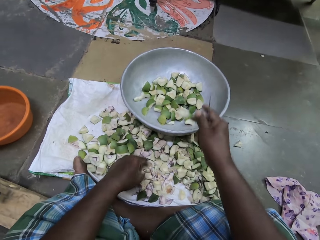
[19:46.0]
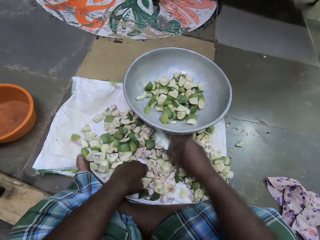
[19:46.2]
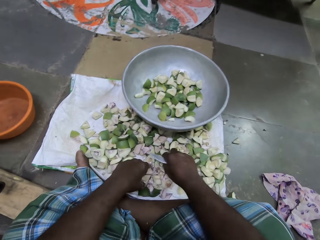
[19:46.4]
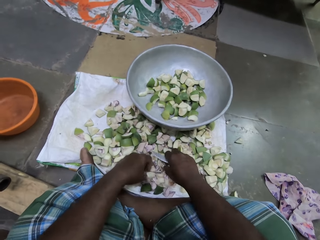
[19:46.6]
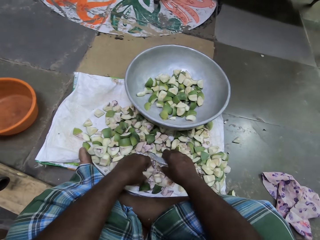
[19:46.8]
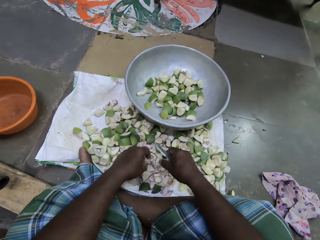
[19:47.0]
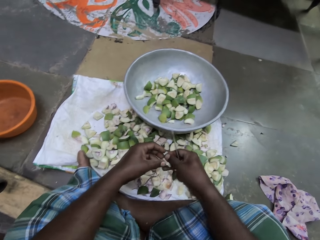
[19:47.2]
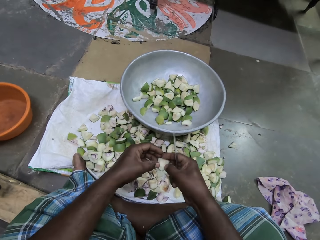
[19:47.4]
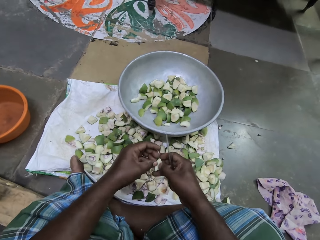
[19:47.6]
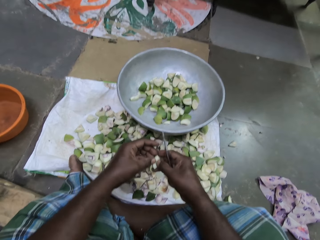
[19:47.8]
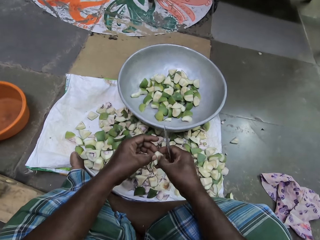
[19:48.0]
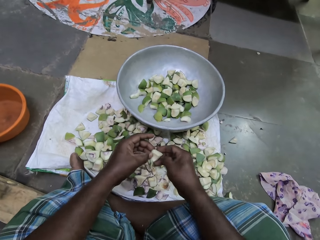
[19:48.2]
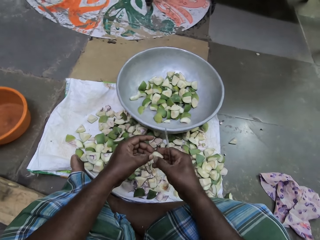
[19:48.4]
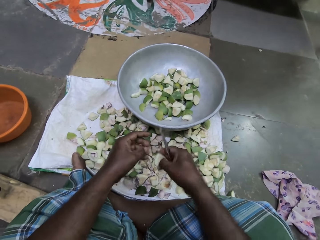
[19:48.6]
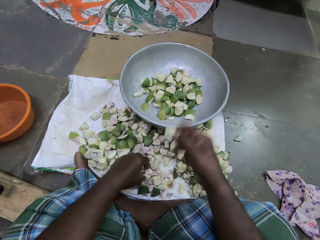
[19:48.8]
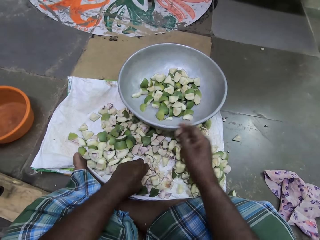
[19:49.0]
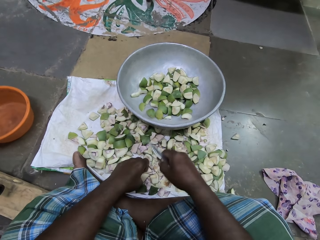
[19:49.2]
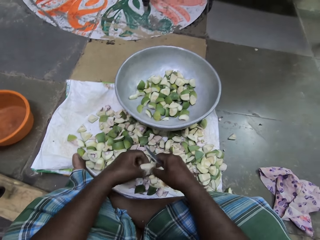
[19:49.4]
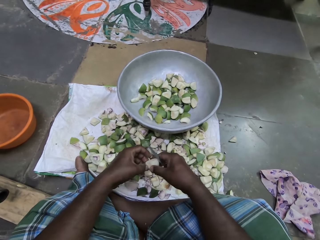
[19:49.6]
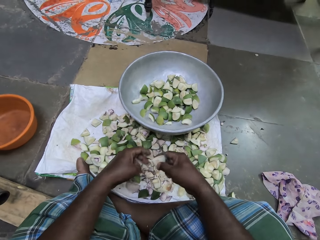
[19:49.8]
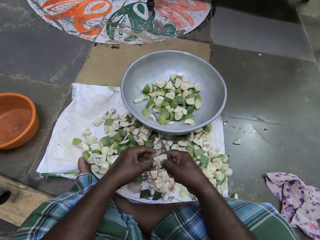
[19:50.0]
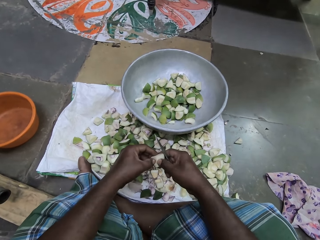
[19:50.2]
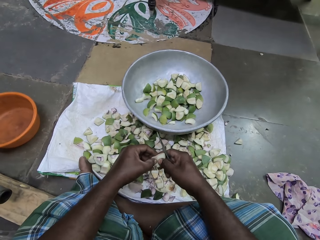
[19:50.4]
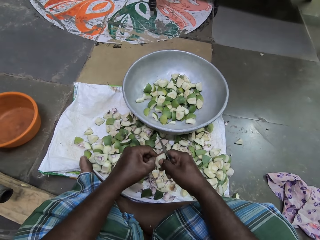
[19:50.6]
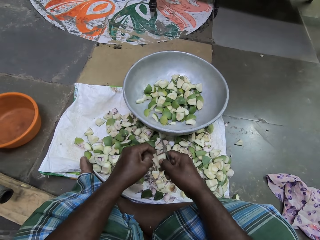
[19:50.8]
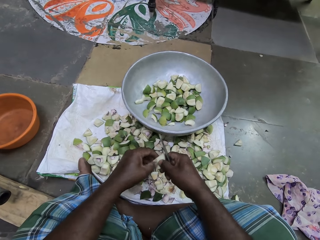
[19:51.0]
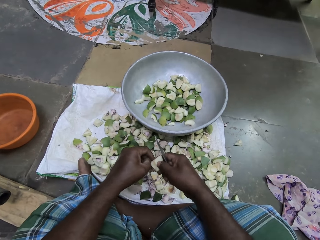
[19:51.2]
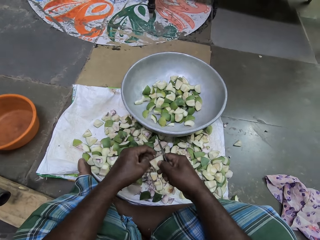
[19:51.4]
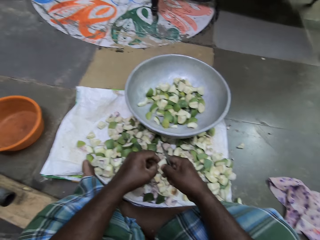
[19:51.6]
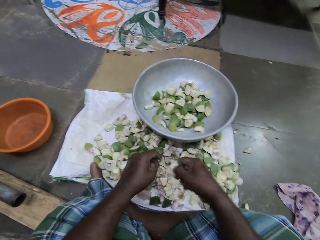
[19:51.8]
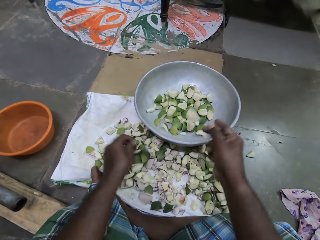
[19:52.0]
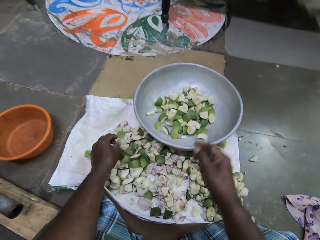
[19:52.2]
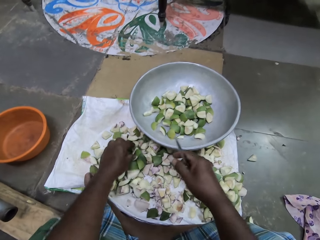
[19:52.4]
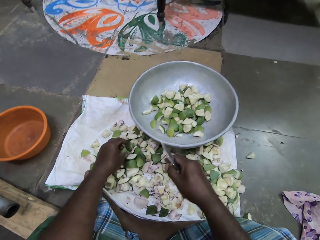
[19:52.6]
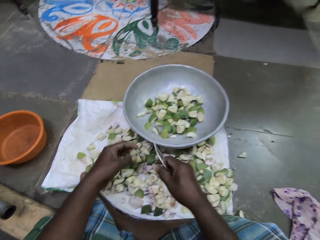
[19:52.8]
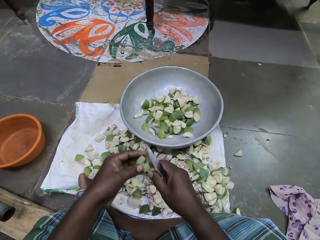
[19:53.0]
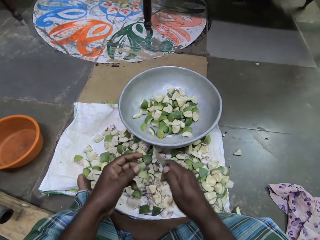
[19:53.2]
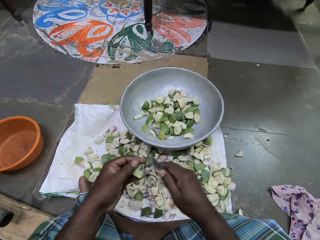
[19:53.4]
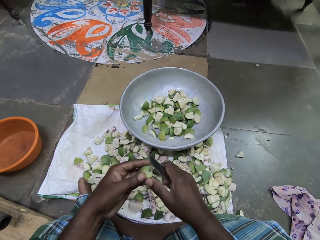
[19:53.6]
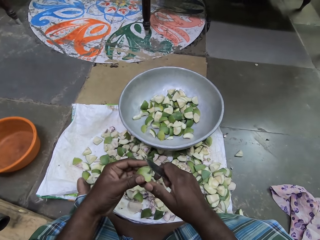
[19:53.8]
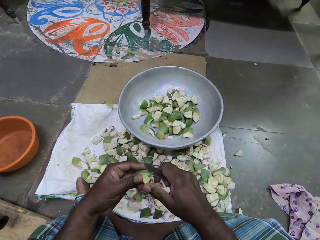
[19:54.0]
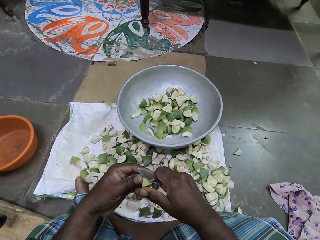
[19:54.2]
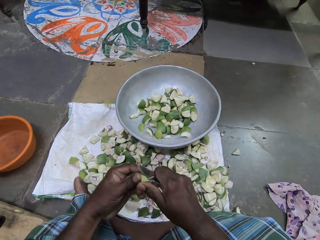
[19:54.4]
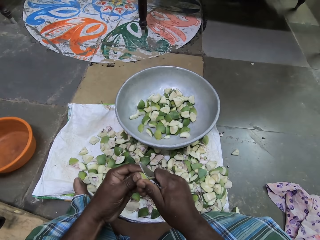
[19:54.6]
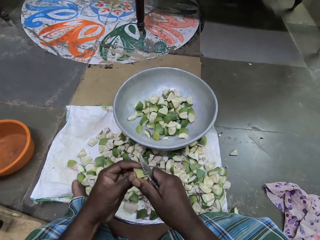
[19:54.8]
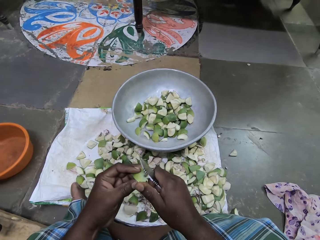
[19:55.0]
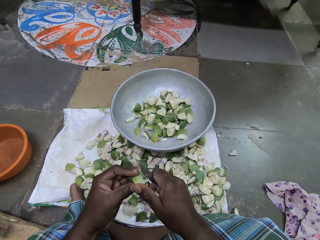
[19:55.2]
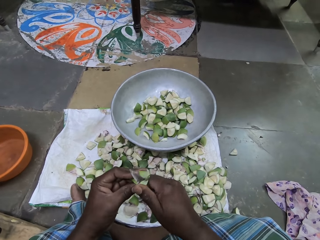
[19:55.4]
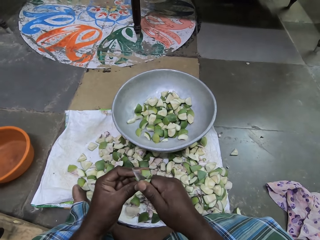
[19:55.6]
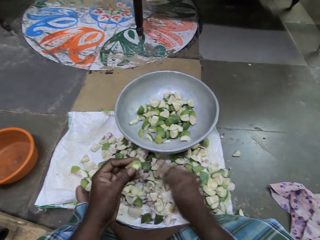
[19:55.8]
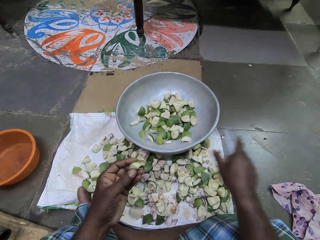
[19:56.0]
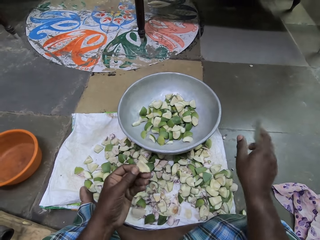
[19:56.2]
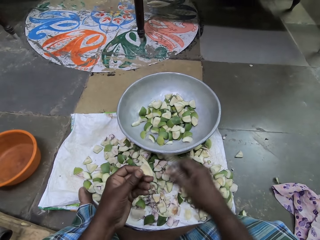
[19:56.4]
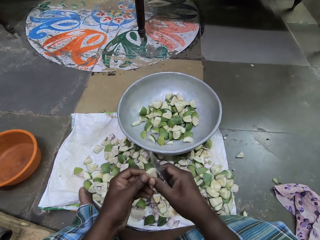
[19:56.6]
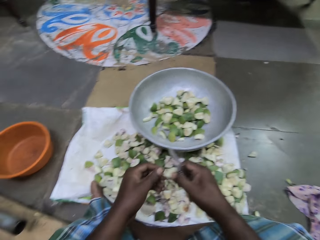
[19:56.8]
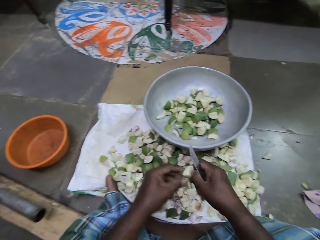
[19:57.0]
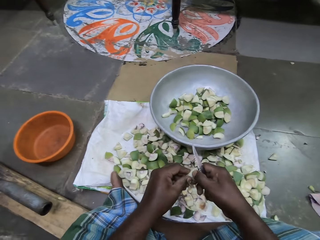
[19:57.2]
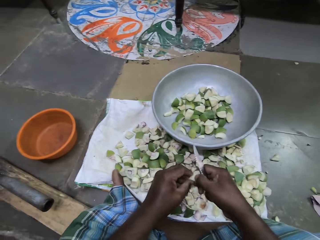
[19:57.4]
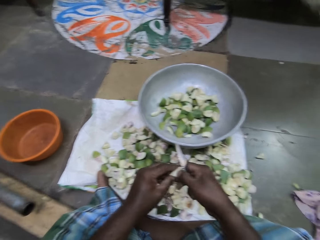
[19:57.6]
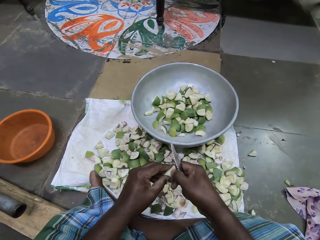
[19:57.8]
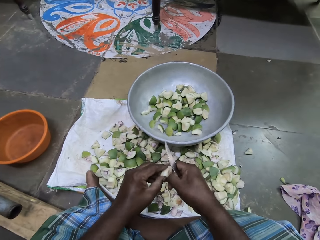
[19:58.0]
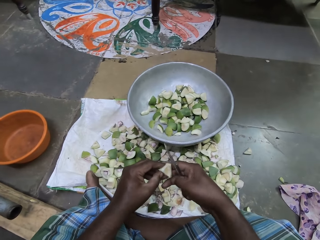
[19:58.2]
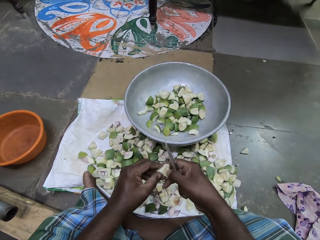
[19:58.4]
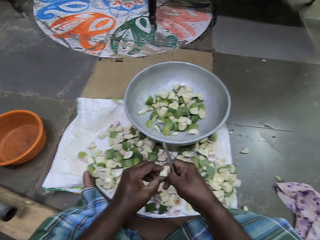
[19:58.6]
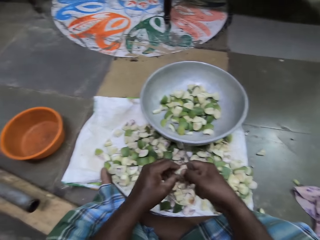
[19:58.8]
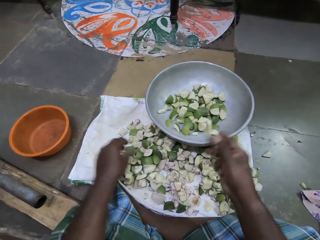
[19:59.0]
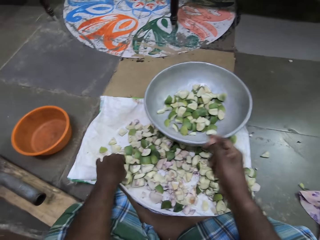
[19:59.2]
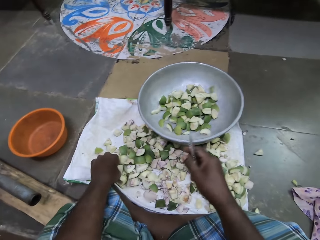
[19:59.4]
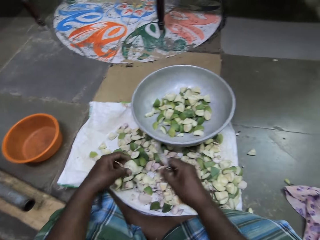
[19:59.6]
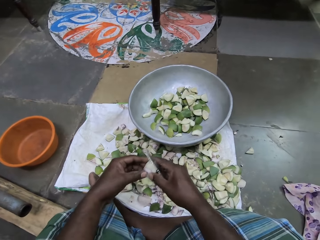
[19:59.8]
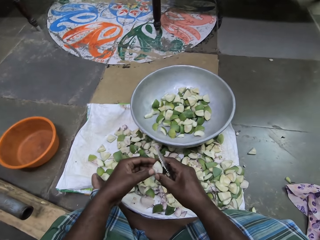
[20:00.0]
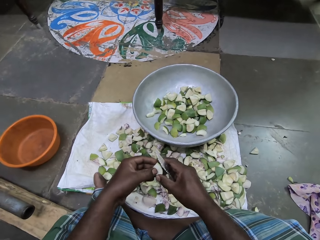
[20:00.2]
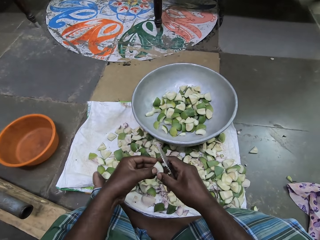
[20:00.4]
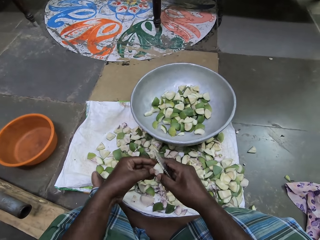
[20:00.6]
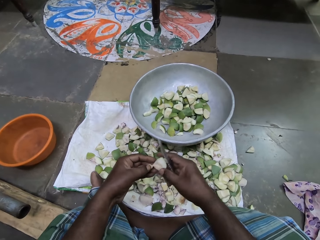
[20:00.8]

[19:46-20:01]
The camera wearer drops the piece of mango into the bowl with her right hand. She picks a piece of mango from the sack bag with her right hand. She holds the piece of mango with her hands. She scrapes the piece of mango with her right hand. She removes the seed coat with a finger. She drops the piece of mango into the bowl with her right hand. She picks a piece of mango from the sack bag with her left hand. She holds the piece of mango with her hands. She scrapes the piece of mango with her left hand. She removes the seed coat with a finger. She drops the piece of mango into the bowl with her right hand. She picks a piece of mango from the sack bag with her left hand. She cuts out a piece of mango from the piece of mango with the knife in her right hand. She drops the piece of mango on the floor with her right hand. She scrapes the piece of mango with her right hand. She removes the seed coat with a finger. She drops the piece of mango into the bowl with her right hand. She picks a piece of mango from the sack bag with her left hand. She holds the piece of mango with her hands. She cuts out a piece of mango from the piece of mango with her left hand.

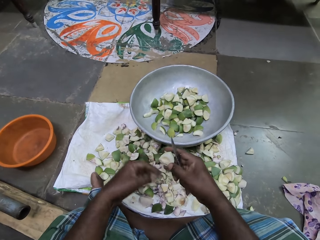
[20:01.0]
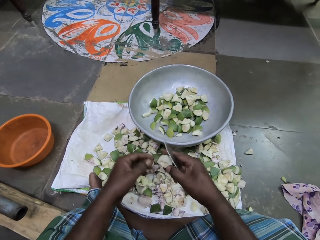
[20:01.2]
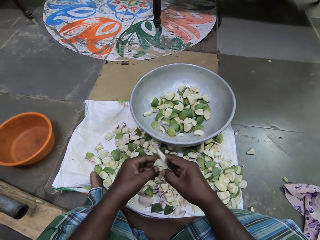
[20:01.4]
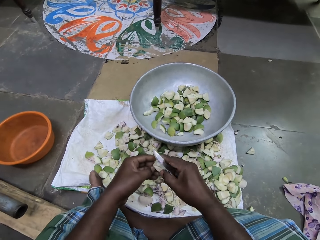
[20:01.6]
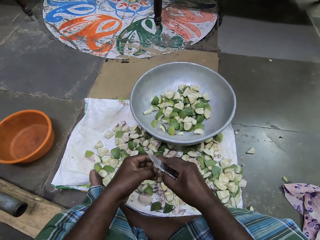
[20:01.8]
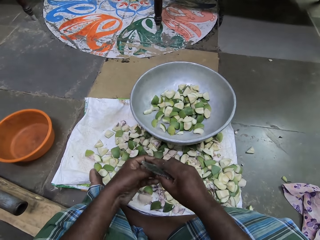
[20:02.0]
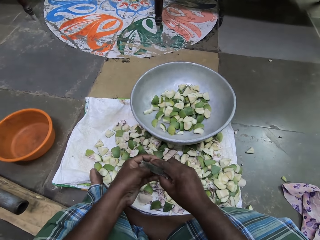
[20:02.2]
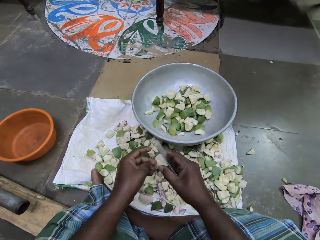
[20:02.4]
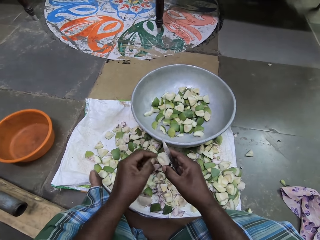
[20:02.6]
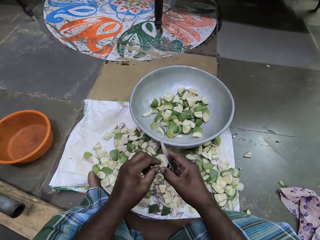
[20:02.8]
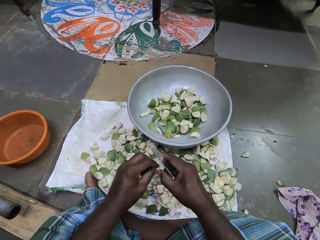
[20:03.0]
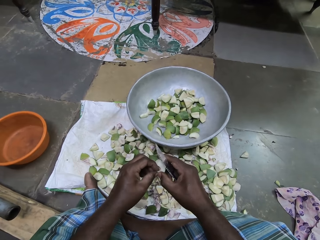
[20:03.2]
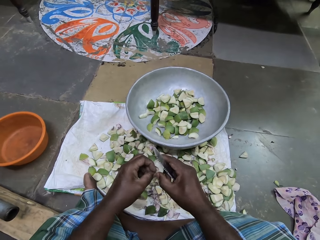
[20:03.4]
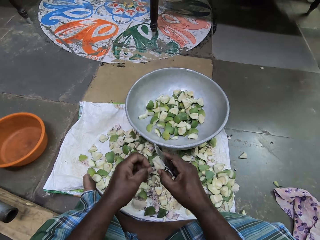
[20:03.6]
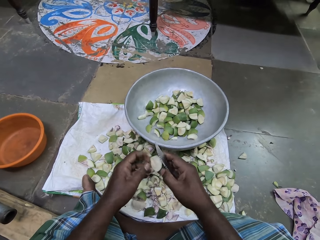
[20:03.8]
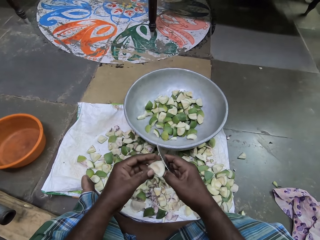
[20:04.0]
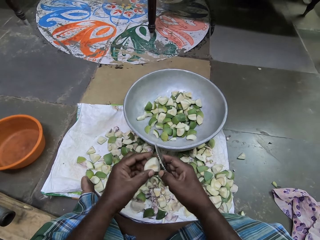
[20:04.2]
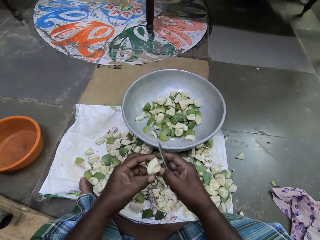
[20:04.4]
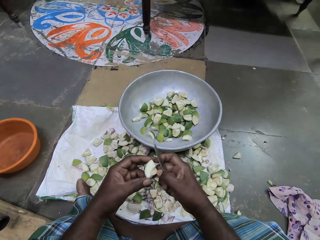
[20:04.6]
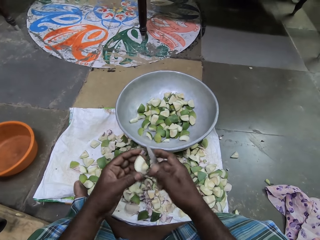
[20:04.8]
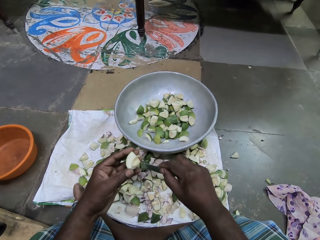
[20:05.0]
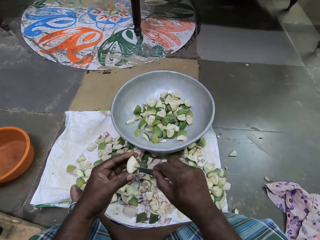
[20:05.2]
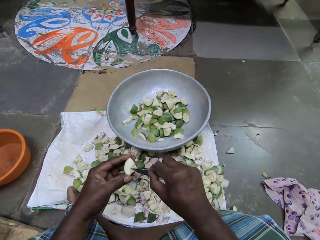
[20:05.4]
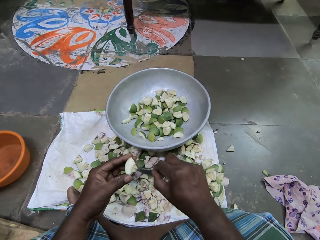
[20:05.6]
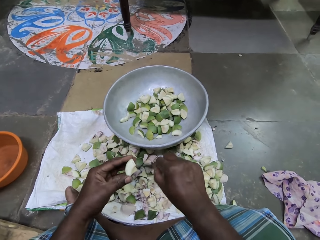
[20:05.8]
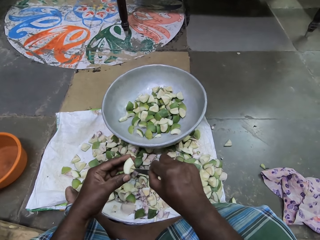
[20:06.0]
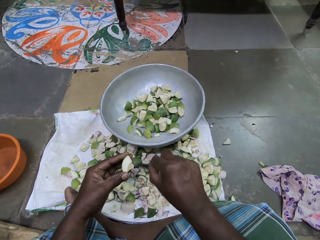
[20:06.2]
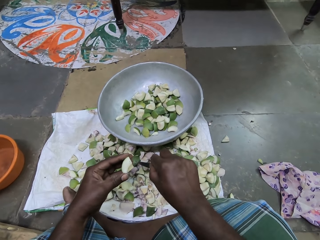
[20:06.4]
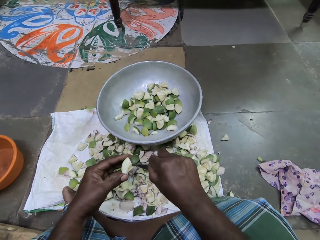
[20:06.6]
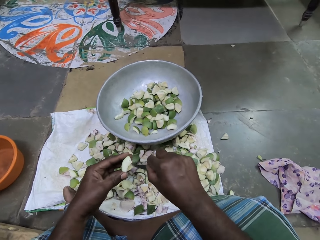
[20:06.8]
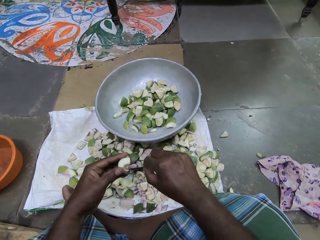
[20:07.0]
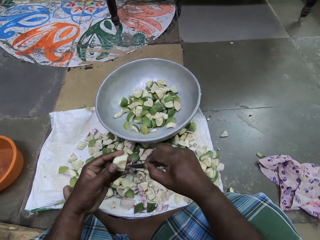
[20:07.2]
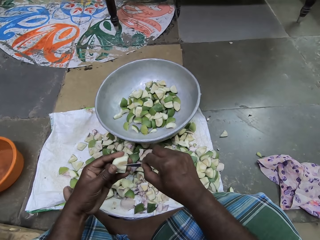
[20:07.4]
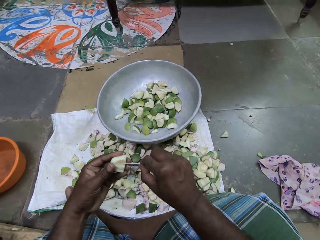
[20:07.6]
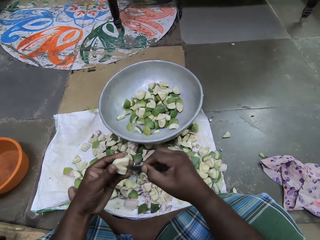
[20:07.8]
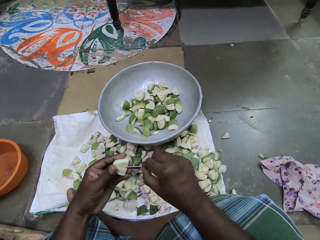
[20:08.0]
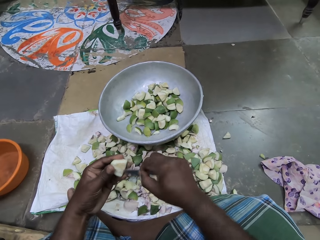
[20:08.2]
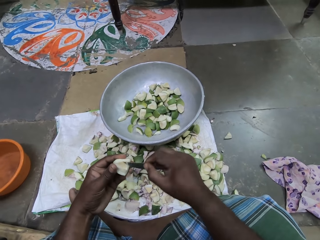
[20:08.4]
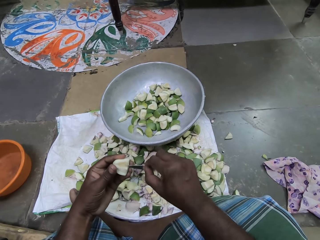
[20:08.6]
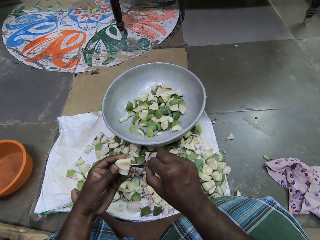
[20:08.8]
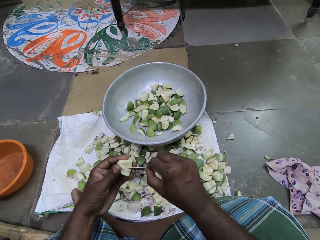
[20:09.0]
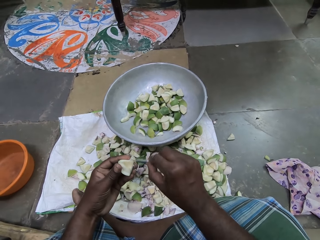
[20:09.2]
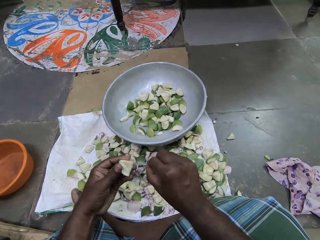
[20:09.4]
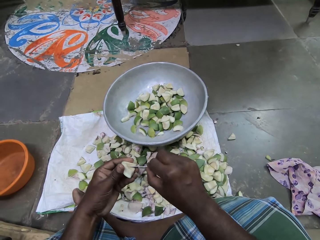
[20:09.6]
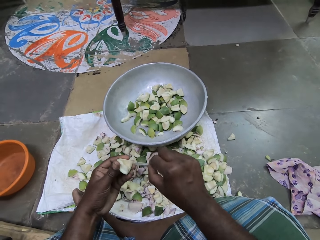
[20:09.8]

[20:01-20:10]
The camera wearer removes a seed. She drops the piece of mango on the sack bag with her left hand. She removes dirt from the piece of mango with her left hand. She removes the seed coat. She scrapes the piece of mango with the knife in her right hand.
